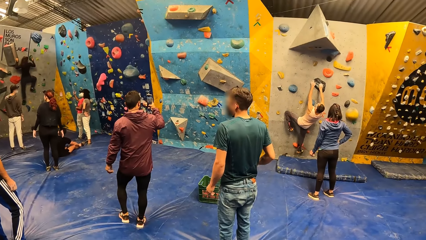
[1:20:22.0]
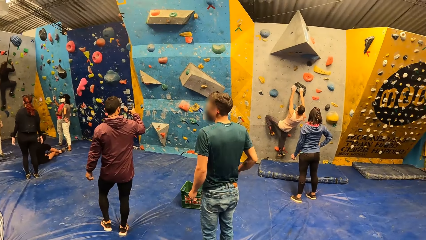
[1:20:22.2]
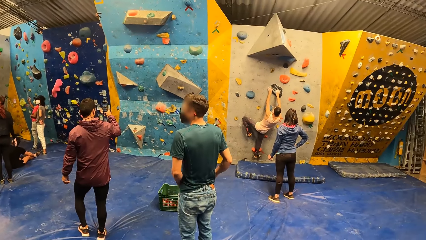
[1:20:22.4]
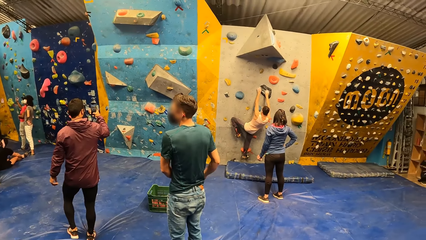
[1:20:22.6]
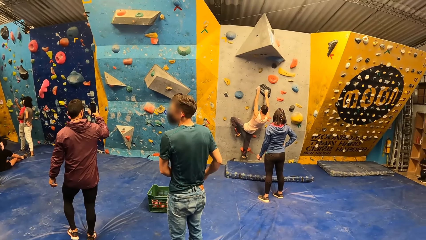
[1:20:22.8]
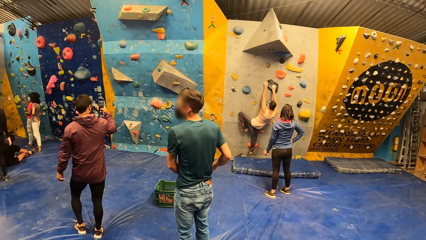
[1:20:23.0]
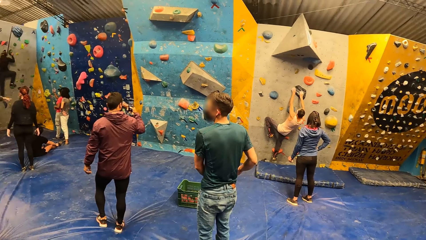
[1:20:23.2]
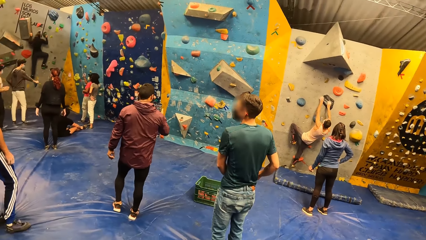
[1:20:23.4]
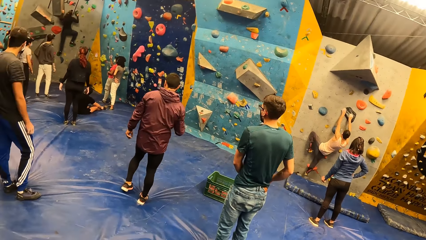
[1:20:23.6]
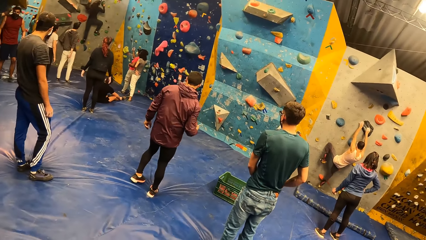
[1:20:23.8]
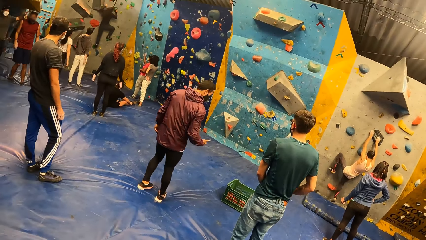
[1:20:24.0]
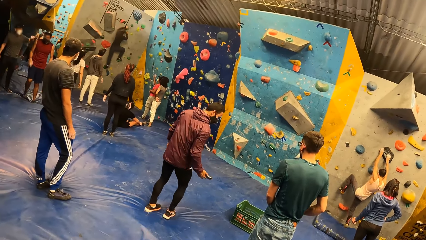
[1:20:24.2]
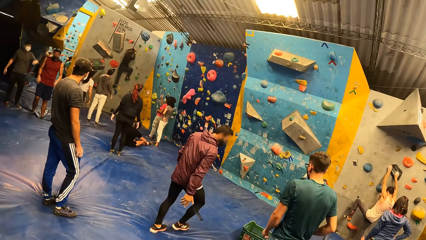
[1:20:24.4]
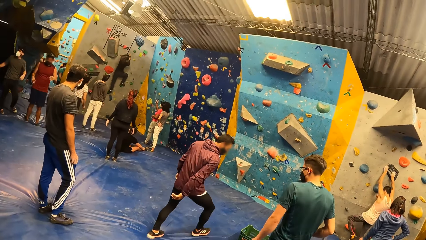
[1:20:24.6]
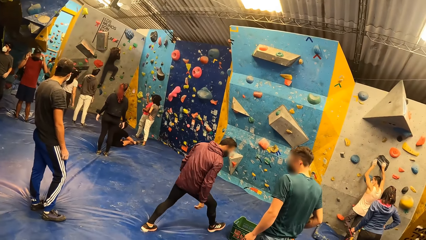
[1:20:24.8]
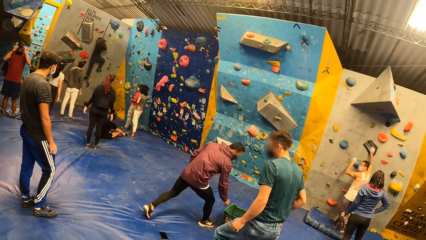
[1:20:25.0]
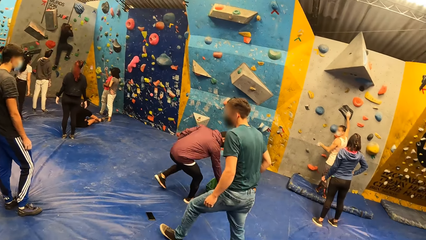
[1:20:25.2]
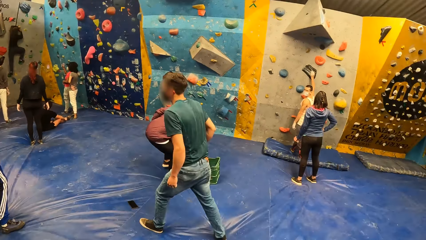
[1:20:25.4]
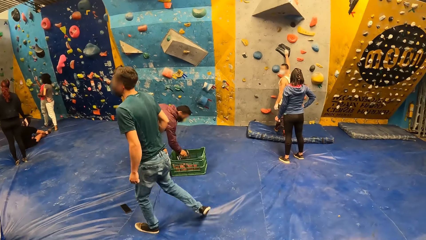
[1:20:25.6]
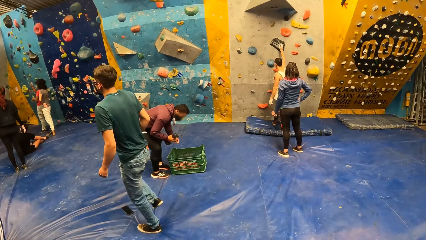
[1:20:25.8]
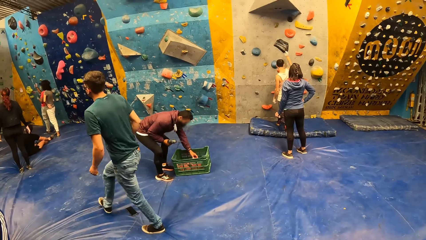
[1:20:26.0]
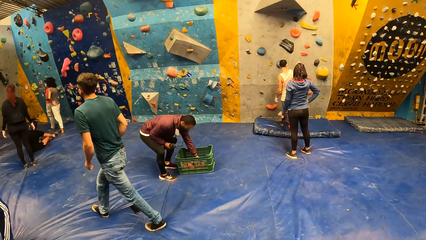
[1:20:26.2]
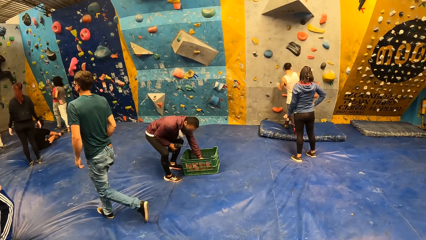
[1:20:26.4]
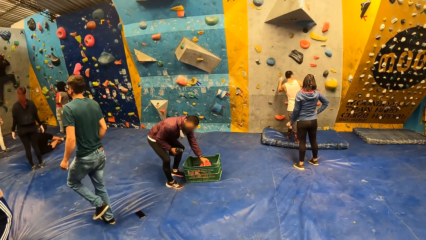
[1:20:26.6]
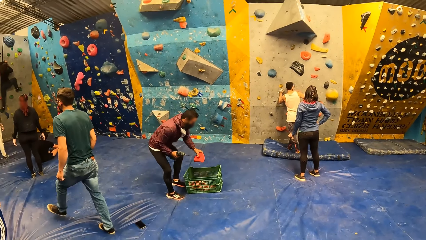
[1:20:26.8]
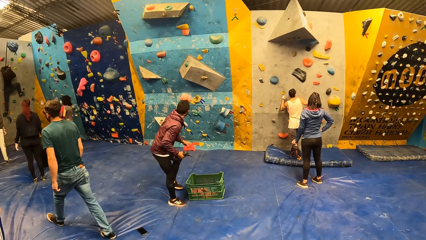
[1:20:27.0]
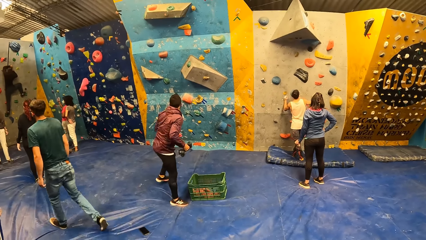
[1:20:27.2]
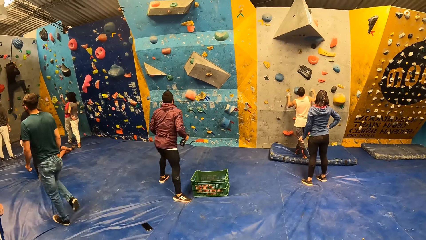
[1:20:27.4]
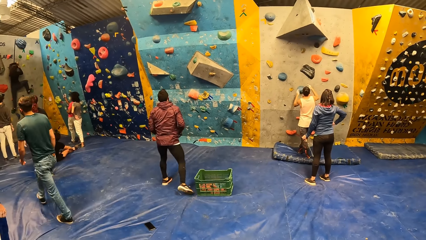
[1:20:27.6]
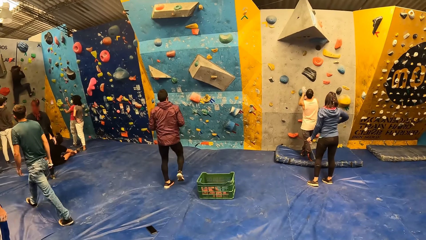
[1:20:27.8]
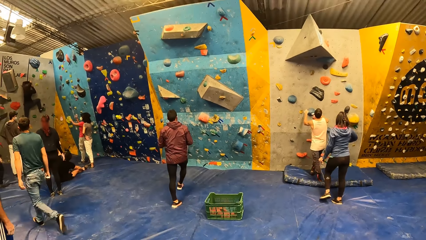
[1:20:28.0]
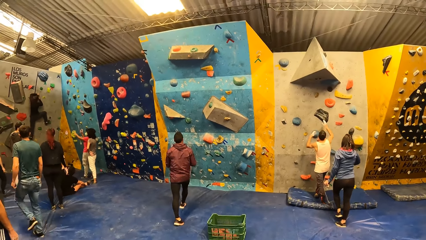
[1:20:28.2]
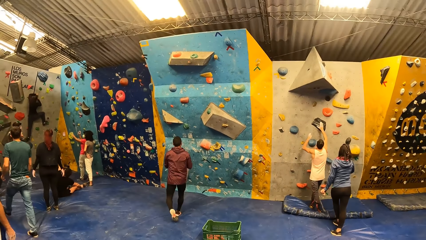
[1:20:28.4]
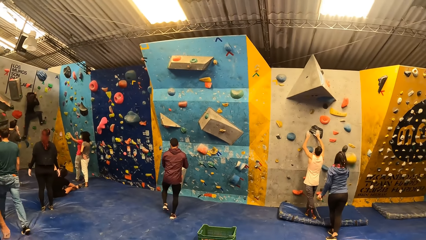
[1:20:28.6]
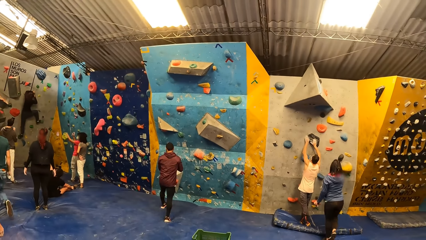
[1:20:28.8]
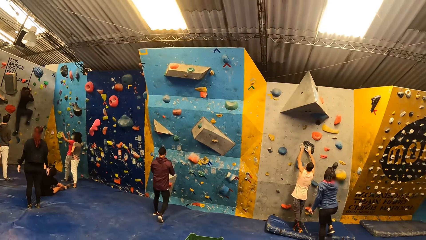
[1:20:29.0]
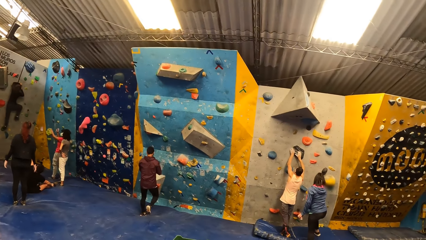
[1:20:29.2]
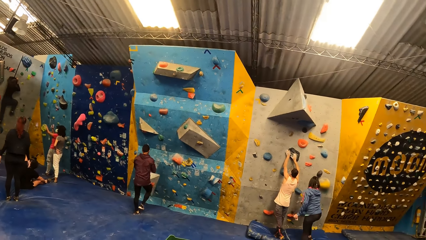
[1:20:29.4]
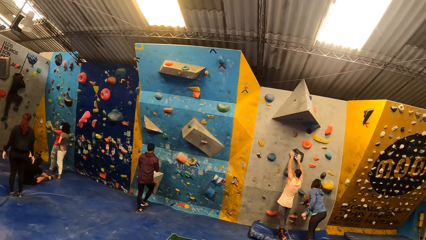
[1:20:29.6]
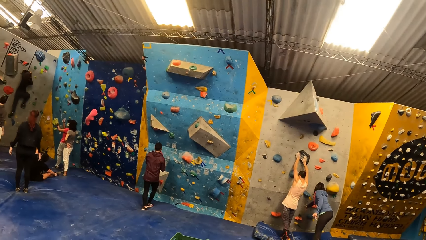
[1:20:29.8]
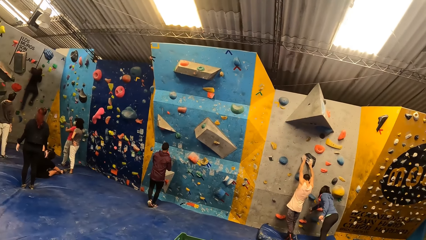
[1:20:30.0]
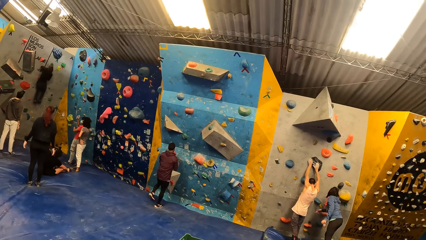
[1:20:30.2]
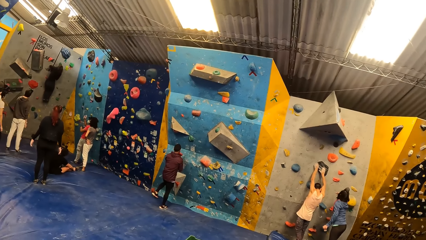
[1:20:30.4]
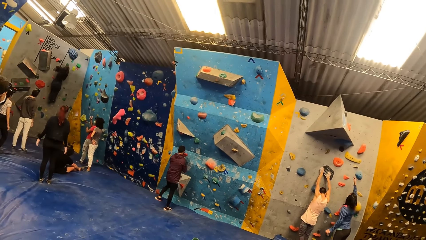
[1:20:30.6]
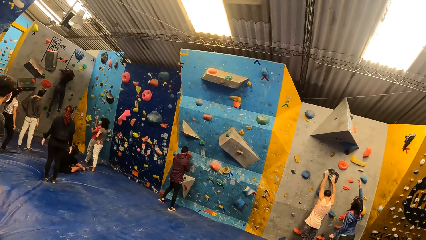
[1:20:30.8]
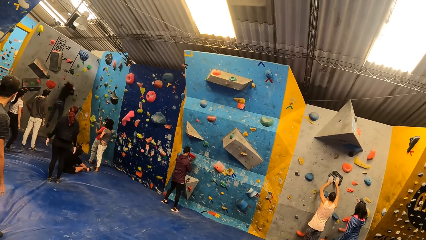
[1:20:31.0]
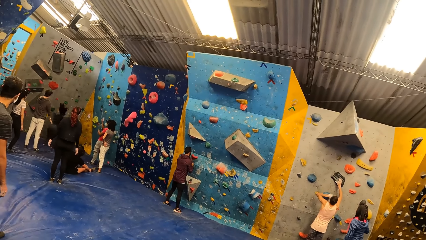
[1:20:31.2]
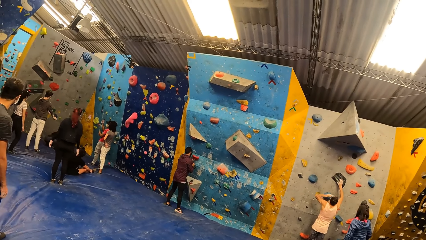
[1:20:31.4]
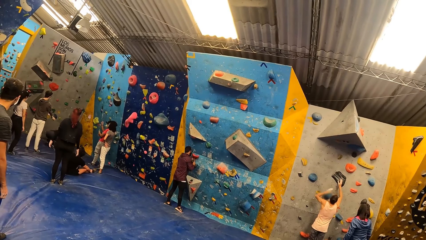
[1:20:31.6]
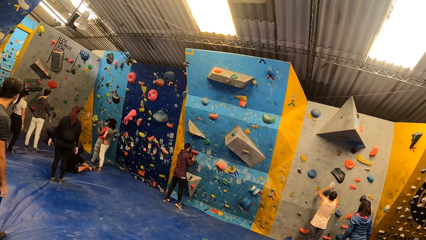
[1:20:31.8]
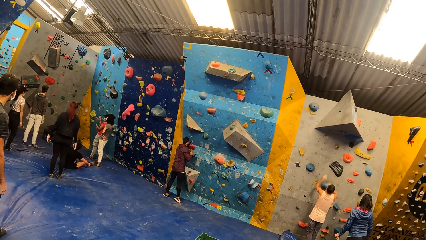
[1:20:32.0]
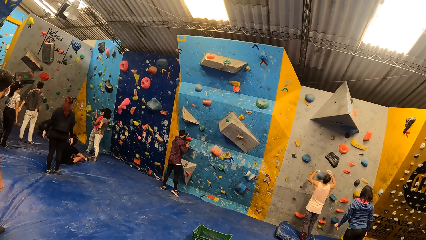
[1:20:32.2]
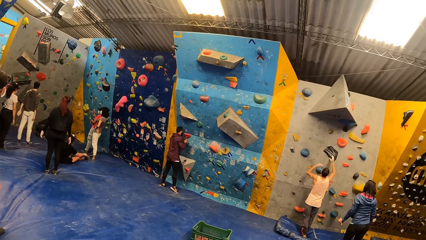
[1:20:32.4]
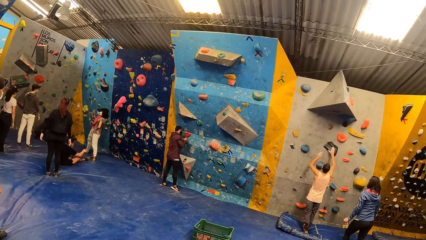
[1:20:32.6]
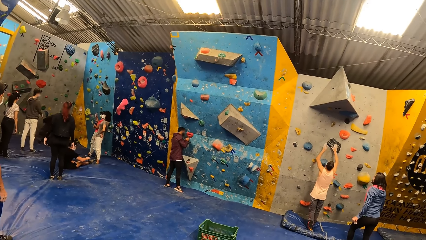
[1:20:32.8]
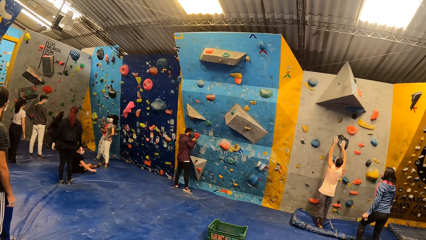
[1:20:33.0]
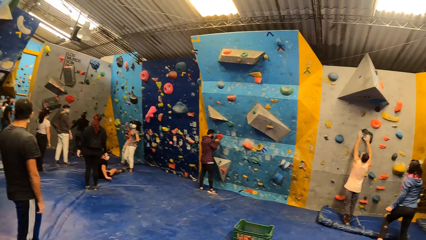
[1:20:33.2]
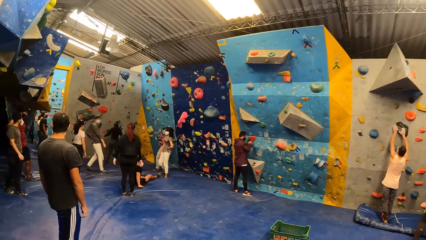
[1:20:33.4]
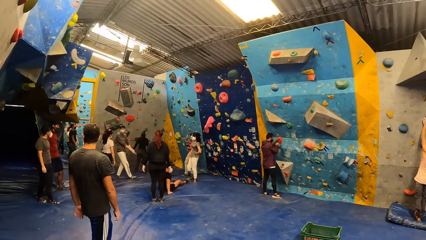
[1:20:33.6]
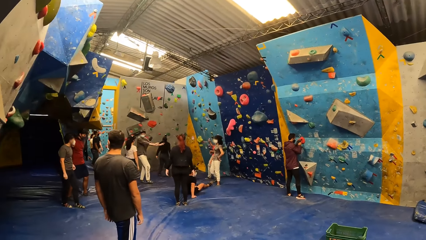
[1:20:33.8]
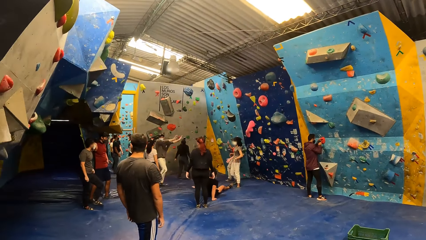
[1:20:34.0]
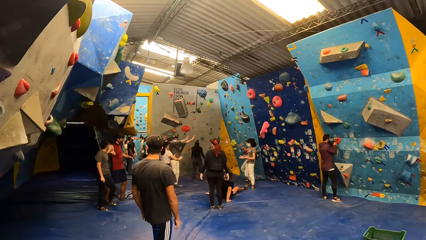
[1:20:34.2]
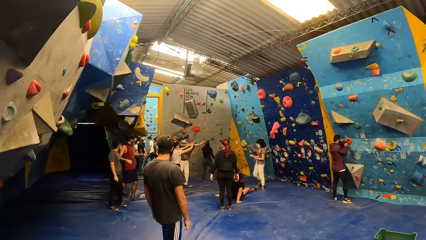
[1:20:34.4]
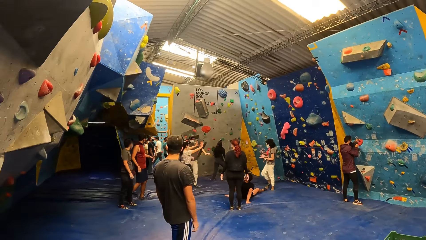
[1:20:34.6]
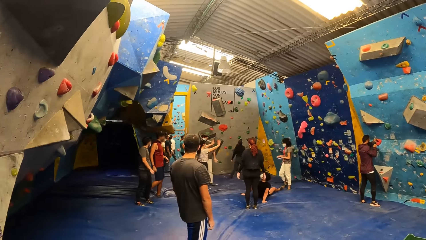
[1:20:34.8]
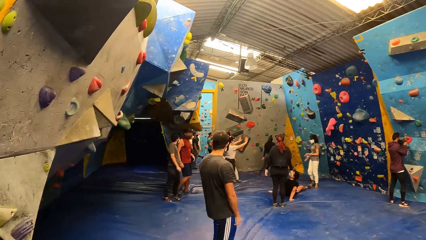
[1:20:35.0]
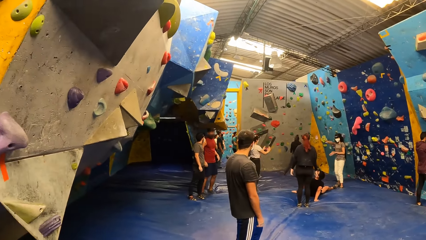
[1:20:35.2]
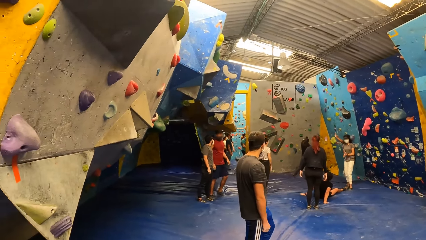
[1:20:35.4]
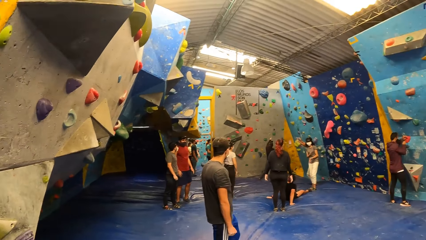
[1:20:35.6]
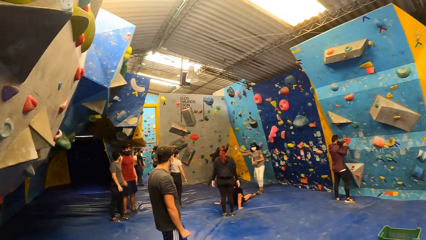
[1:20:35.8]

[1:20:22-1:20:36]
The man drops the phone in his right hand on the gym mat on the floor. Another man touches his face with his hands. The first man picks up a power screwdriver from a crate on the floor with his right hand. He picks up a climbing hold from the crate on the floor with his left hand. He places the climbing holds in his hands on a wall. The camera wearer places the climbing hold in his left hand on the wall.

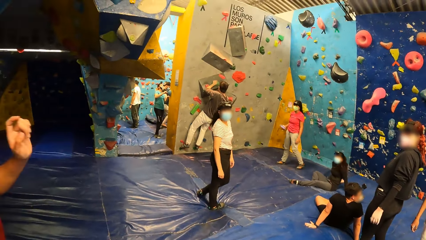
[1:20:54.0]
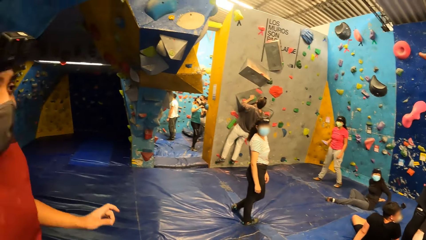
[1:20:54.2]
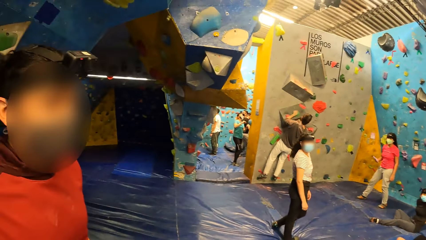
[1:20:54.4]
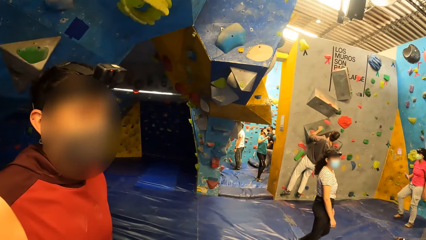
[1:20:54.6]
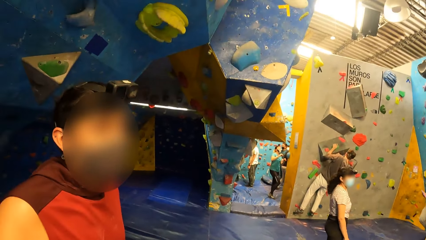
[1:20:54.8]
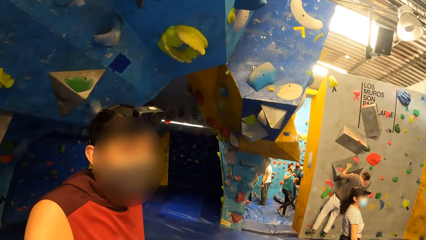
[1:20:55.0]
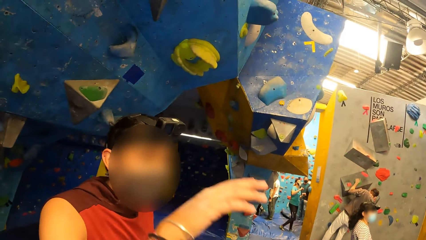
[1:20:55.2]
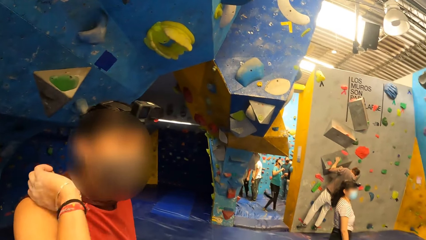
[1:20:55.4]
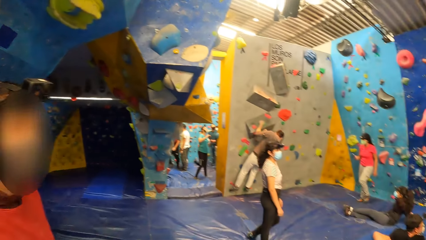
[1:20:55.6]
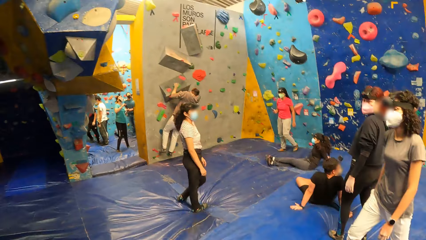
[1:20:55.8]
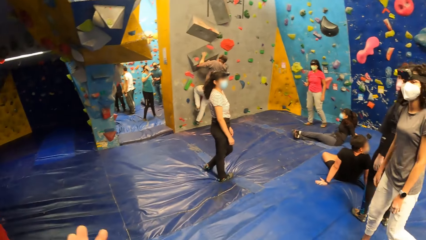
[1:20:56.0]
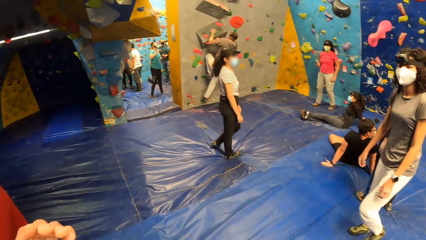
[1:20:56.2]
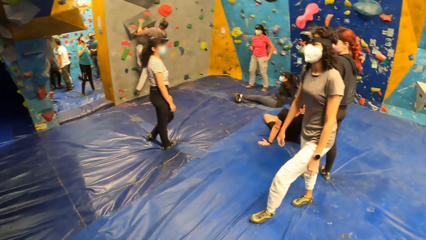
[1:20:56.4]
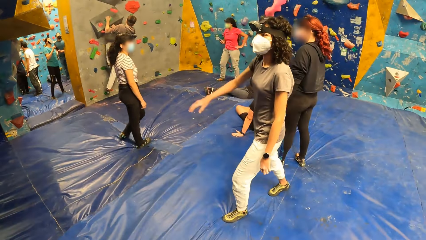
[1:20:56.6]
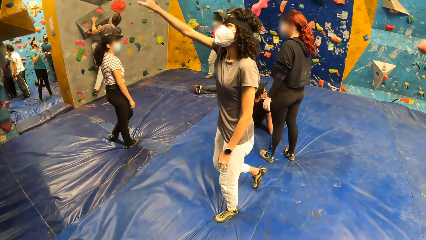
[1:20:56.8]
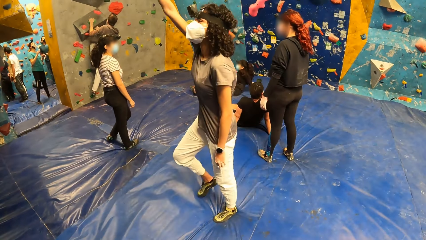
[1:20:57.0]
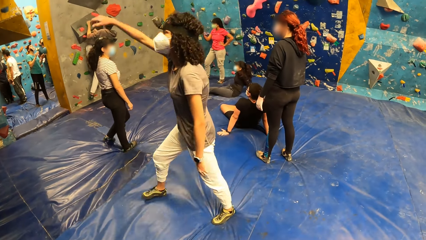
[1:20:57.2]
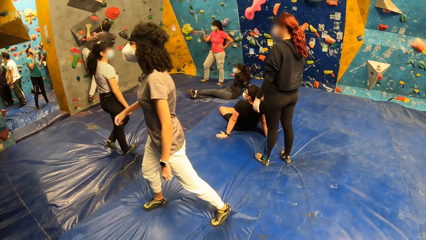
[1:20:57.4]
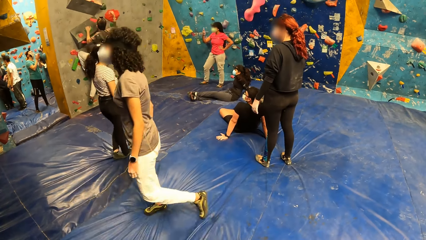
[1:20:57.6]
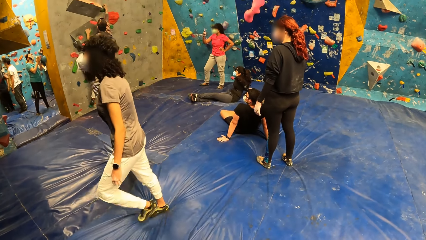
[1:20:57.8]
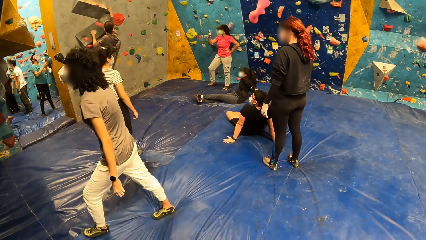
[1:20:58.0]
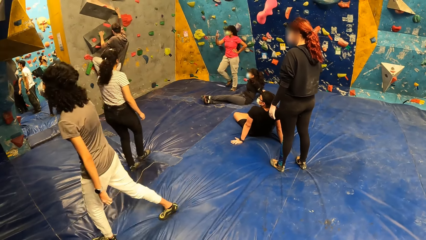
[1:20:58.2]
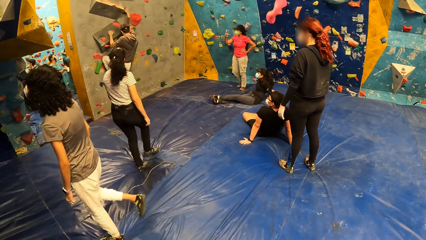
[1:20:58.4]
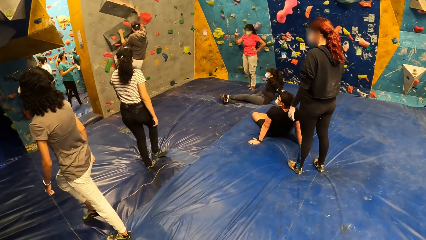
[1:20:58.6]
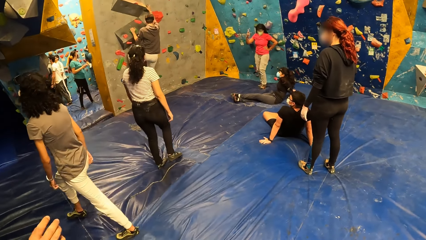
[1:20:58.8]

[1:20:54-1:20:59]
The camera wearer looks around.
